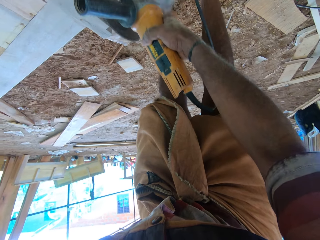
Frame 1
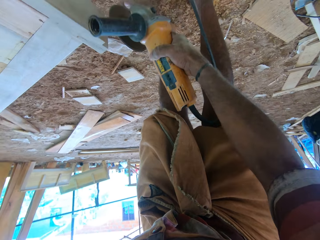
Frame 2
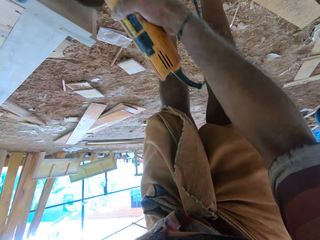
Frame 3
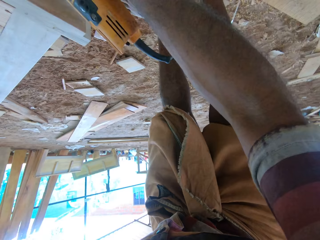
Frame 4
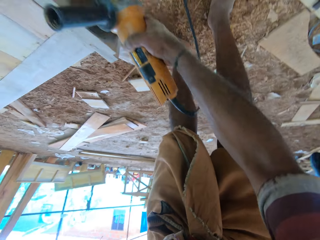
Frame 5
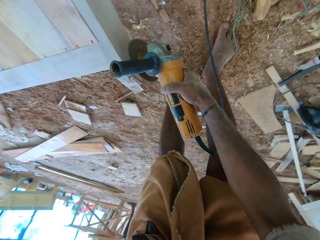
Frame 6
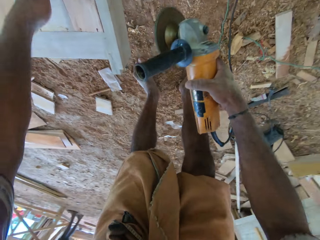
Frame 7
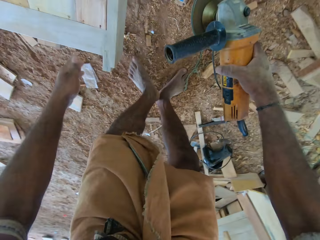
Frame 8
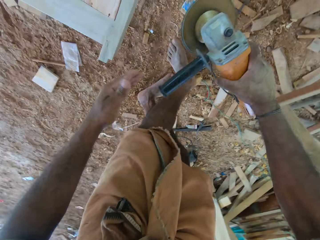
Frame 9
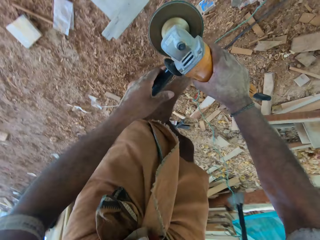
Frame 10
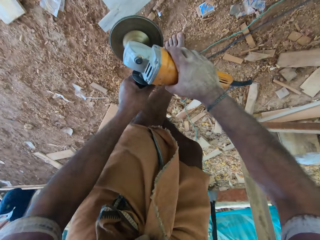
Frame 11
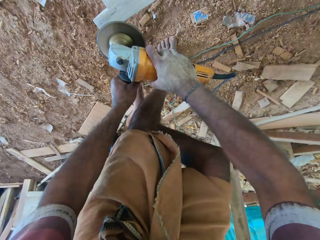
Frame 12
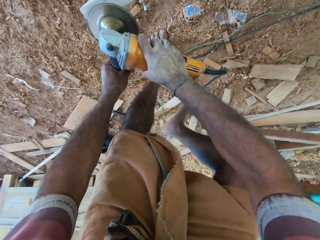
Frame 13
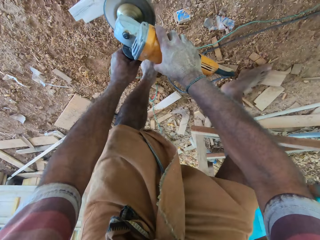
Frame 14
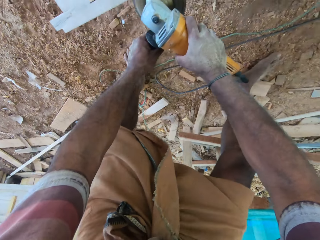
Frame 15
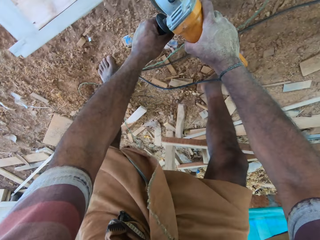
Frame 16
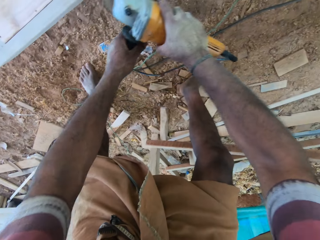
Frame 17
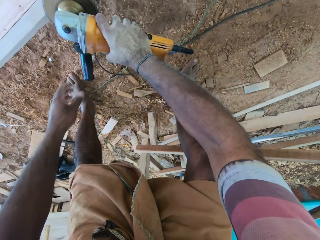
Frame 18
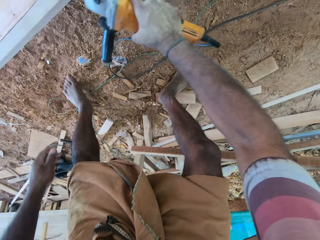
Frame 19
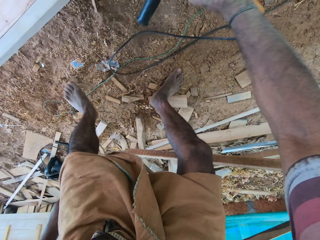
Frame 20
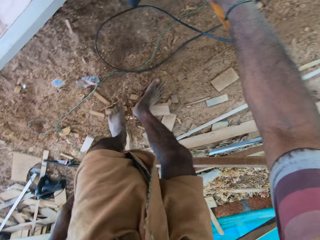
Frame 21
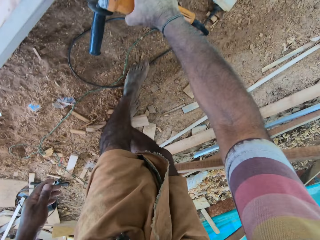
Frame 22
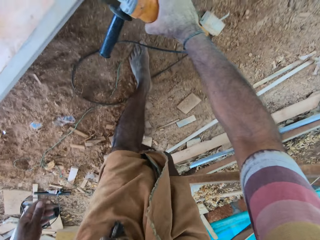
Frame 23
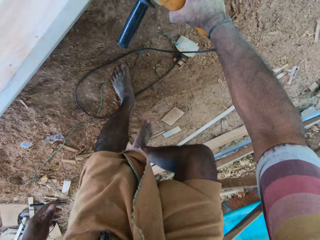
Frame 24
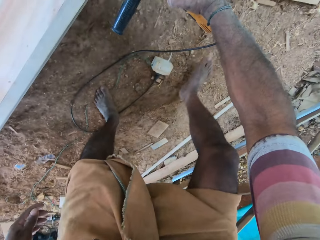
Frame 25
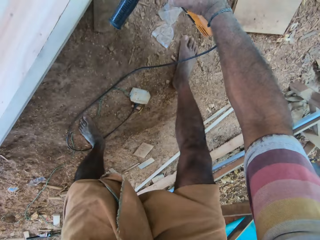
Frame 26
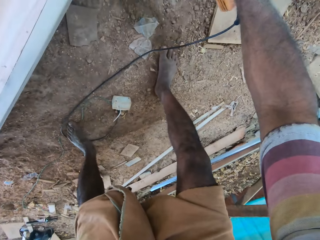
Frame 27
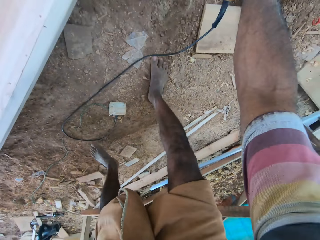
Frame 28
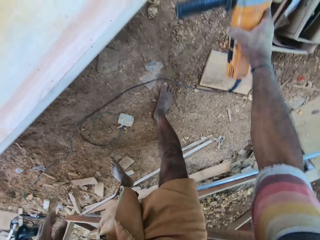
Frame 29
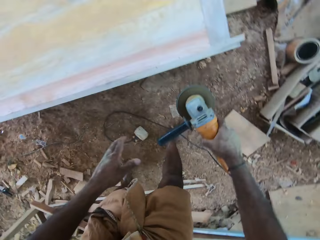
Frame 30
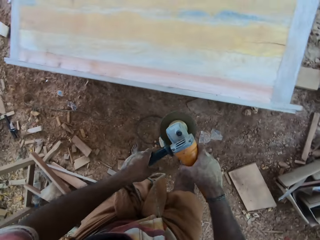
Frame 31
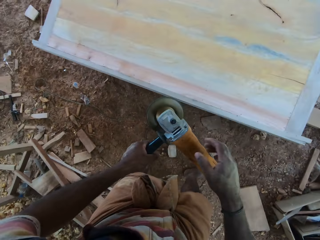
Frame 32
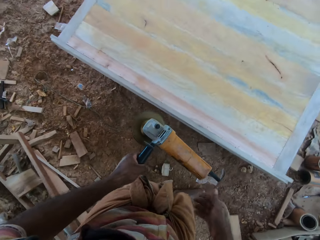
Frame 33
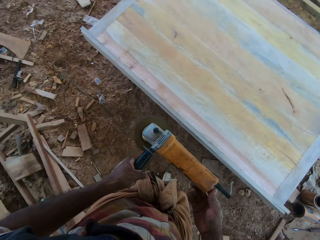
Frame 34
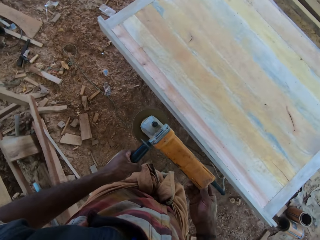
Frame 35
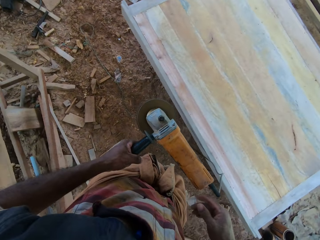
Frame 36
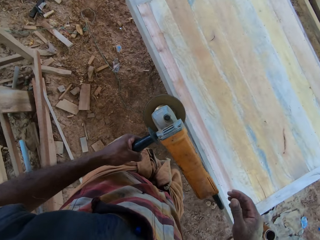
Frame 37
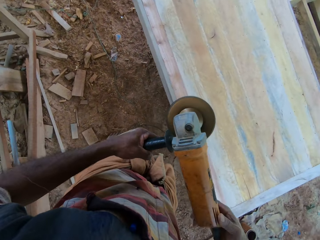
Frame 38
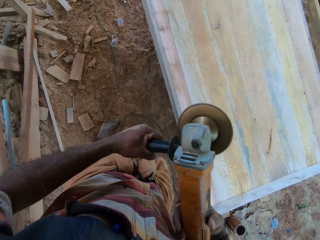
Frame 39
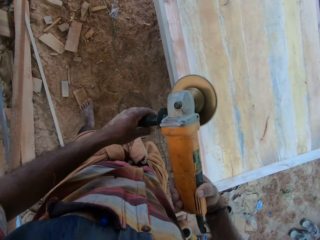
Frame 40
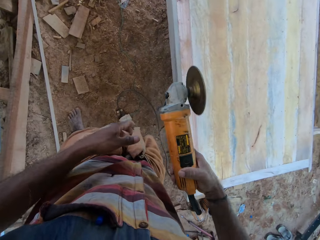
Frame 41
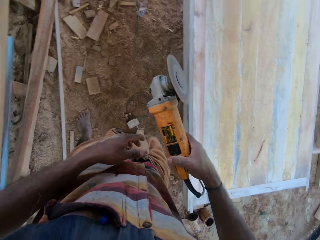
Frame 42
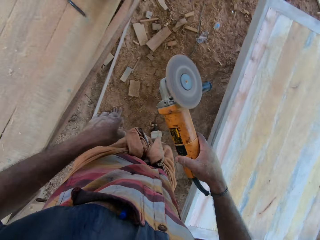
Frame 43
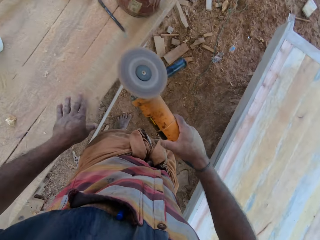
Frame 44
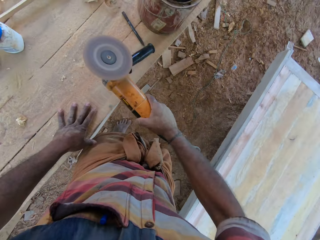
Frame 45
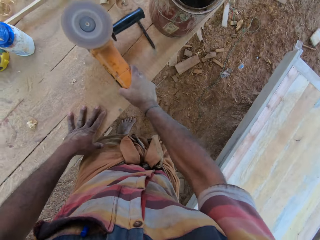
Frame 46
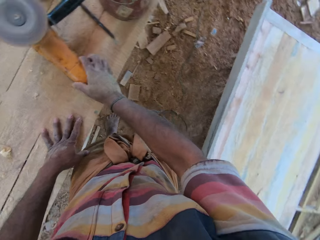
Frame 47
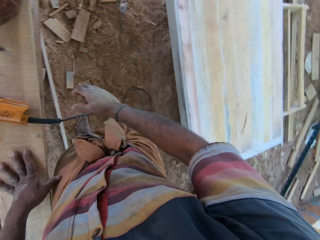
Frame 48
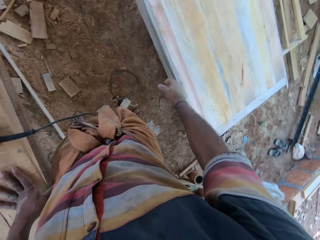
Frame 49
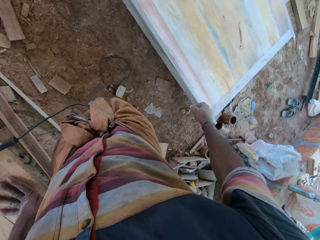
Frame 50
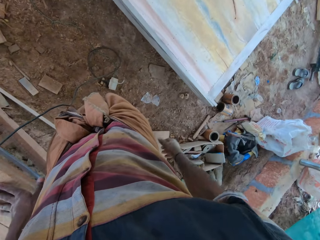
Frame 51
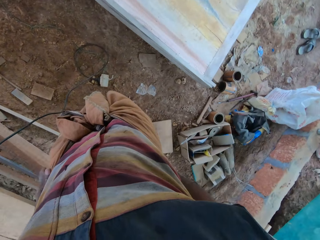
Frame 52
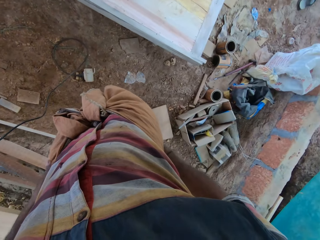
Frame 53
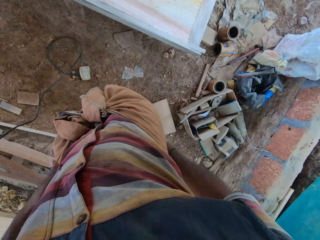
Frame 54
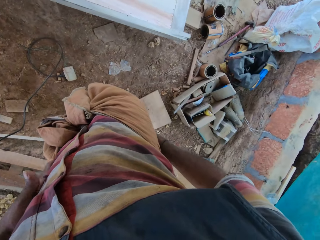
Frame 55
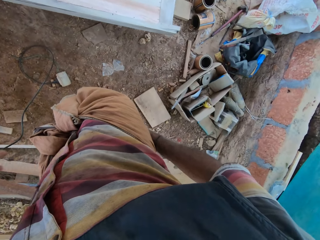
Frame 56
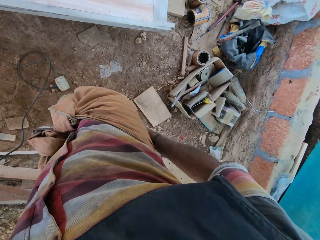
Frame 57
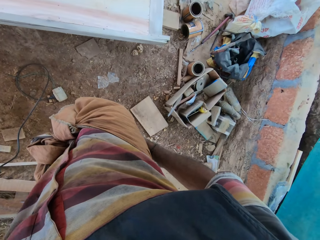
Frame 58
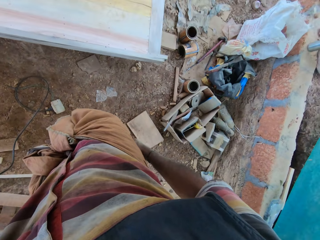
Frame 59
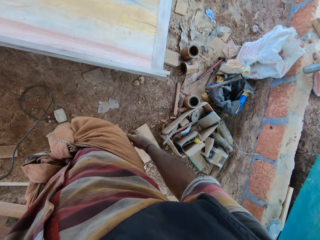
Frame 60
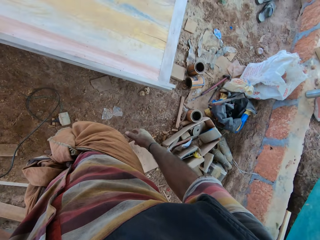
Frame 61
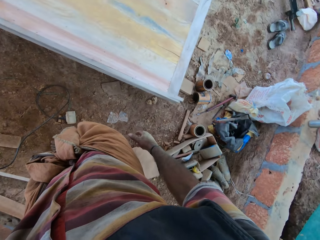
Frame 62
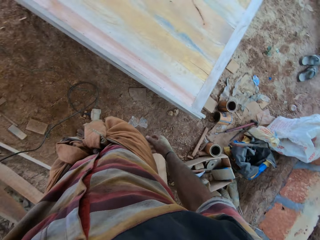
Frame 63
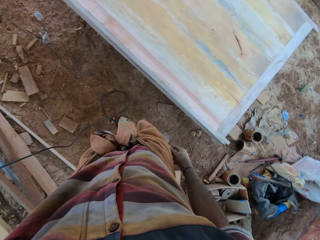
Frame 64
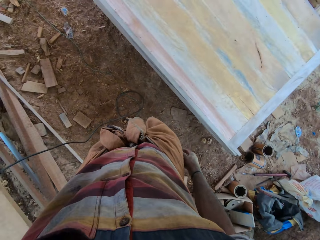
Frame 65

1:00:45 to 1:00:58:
The camera wearer looks at the timber. They hold the grinder or wood cutting machine with both hands. They cut the wood with the cutting machine. They grind the frame. They hold the grinder with the right hand. They grind the frame. They pass the grinder to the left hand. They pass the grinder to the right hand. They place the grinder on the timber. They look around the compound.

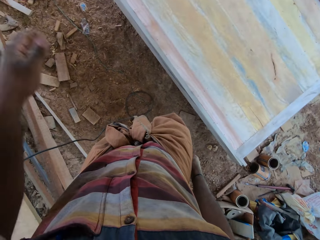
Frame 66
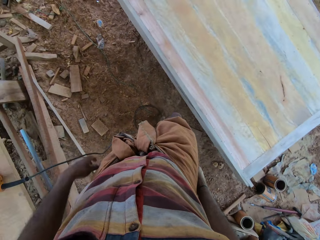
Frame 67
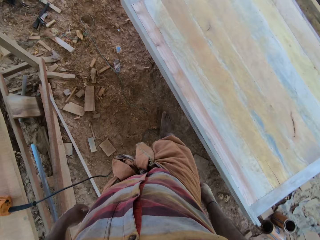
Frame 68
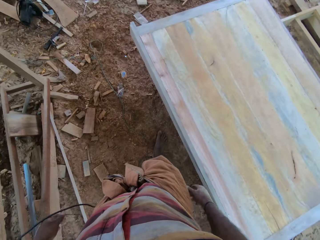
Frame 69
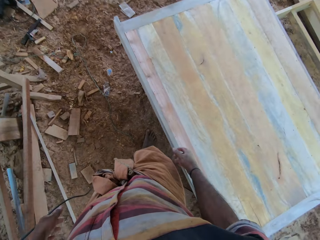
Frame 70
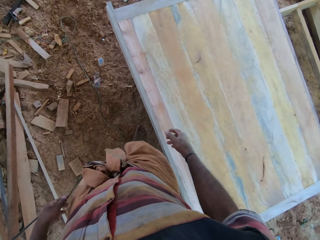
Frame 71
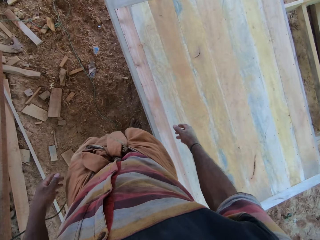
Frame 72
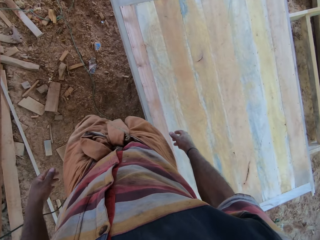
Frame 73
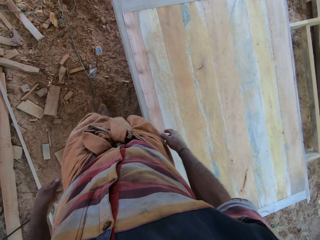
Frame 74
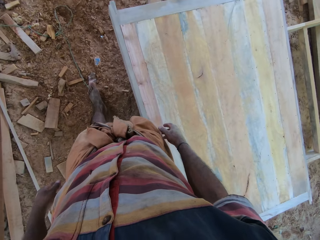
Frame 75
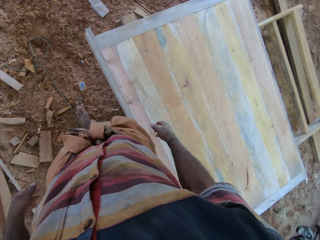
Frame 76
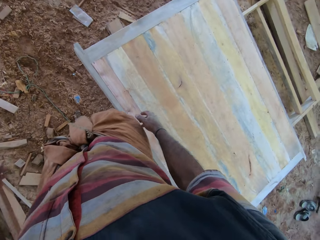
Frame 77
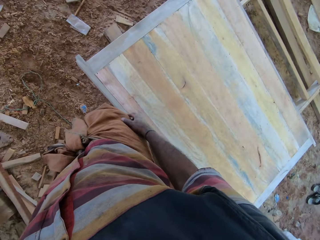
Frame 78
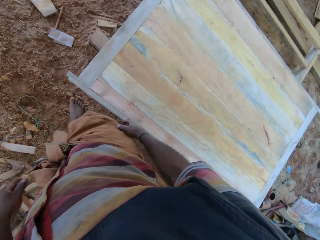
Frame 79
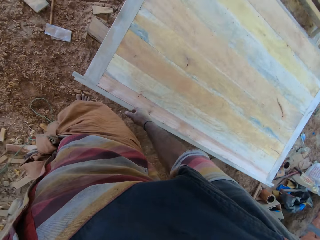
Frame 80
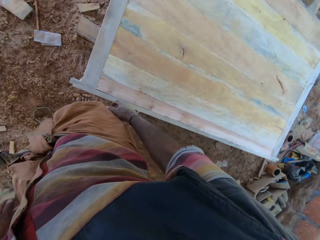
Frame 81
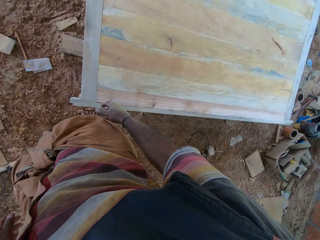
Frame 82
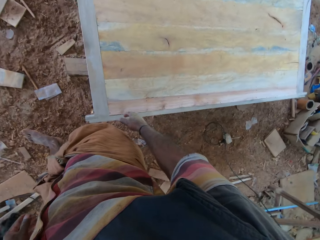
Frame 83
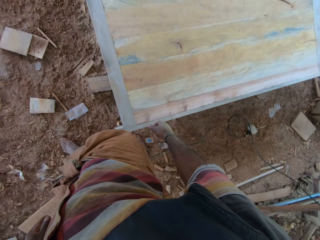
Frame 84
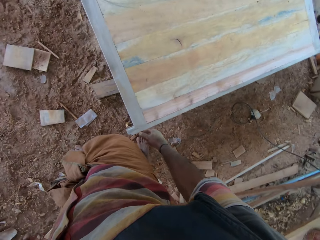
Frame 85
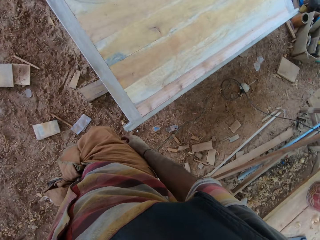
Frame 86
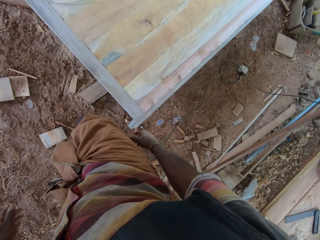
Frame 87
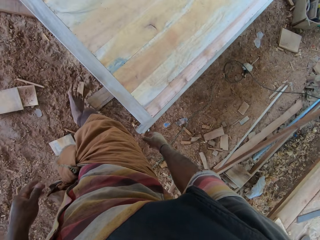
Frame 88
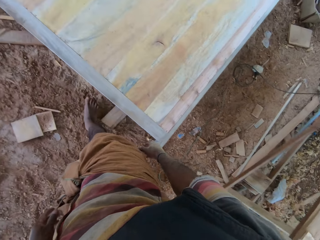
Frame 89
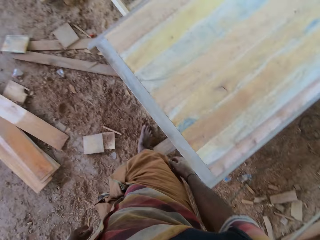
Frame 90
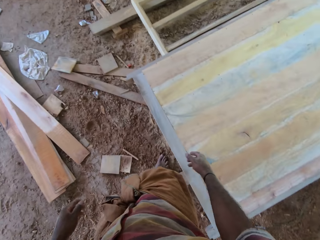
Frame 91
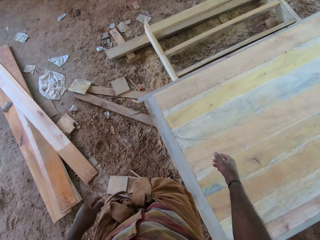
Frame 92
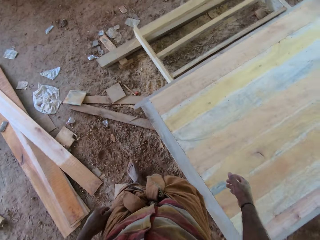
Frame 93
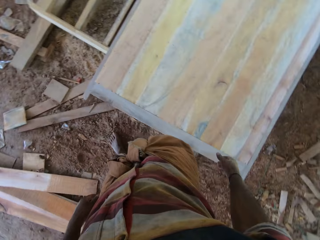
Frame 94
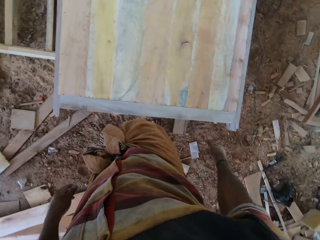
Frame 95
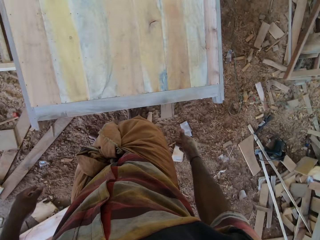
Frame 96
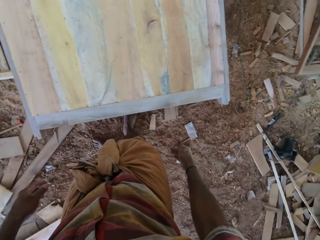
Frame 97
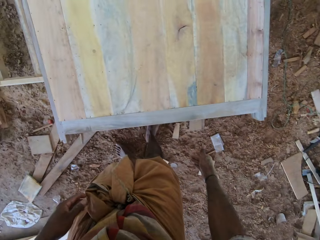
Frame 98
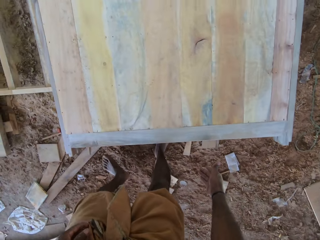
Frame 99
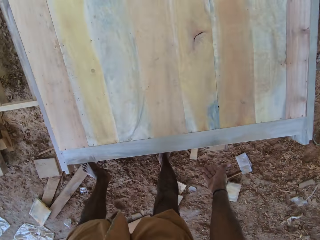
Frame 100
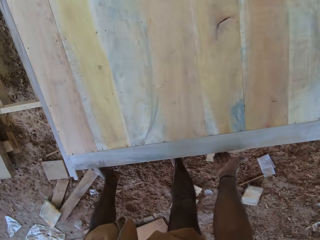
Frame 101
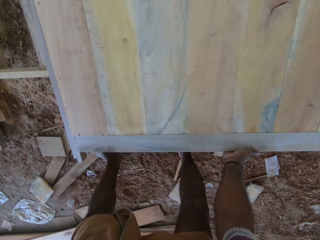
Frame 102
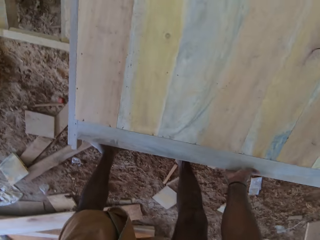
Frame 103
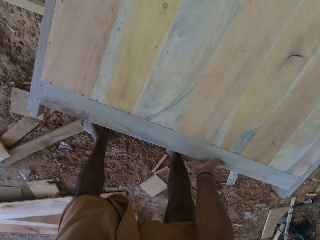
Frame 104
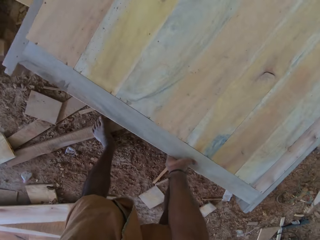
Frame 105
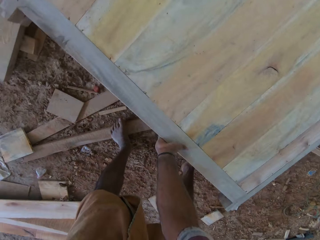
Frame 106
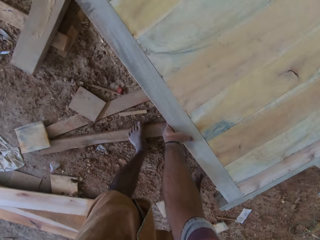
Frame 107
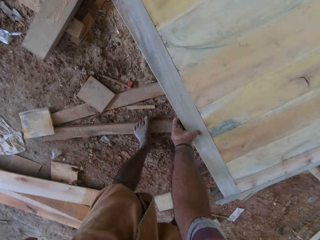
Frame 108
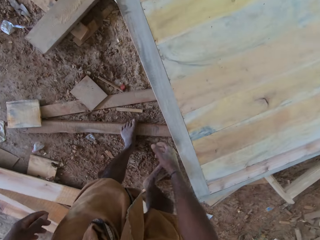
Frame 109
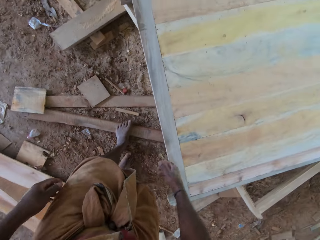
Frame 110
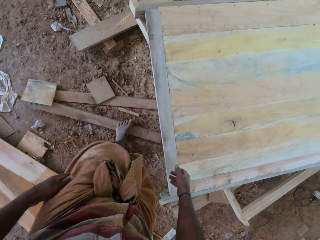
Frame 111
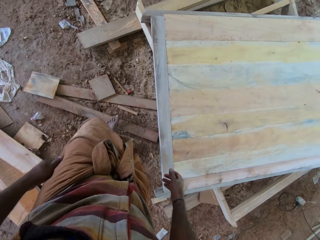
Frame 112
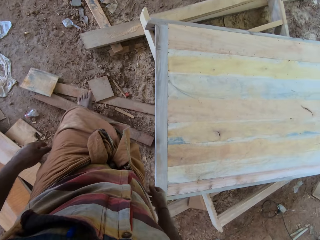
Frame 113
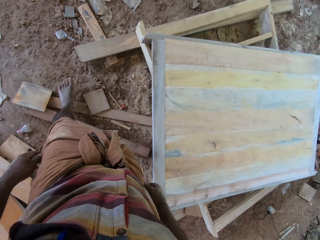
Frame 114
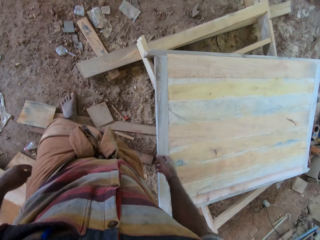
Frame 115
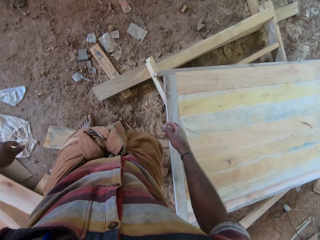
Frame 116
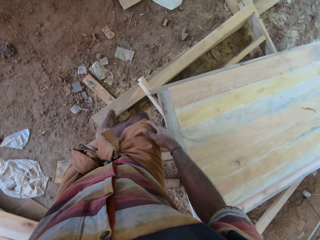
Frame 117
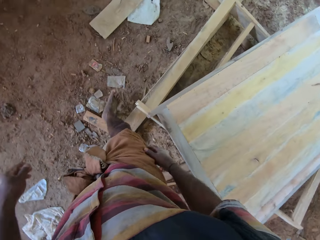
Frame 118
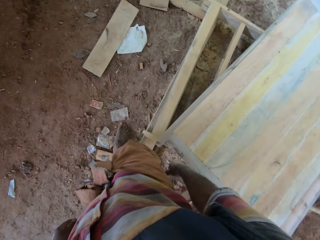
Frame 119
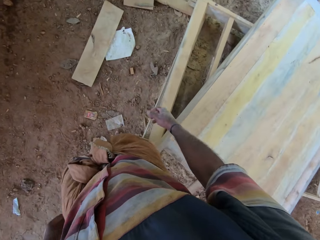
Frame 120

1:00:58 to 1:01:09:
The camera wearer walks beside the door. They walk around the compound. They bend down. They pick up the door. They move the door. They place the door on the ground. They stand up. They walk around the compound. They walk around the door.
